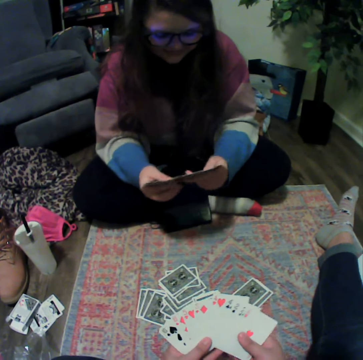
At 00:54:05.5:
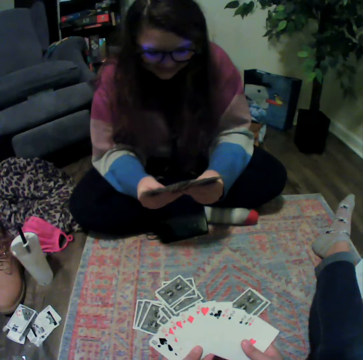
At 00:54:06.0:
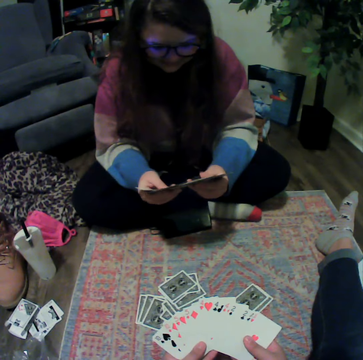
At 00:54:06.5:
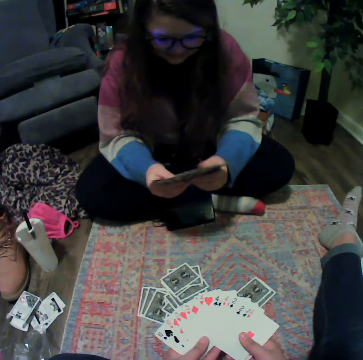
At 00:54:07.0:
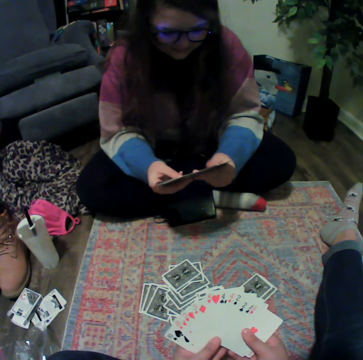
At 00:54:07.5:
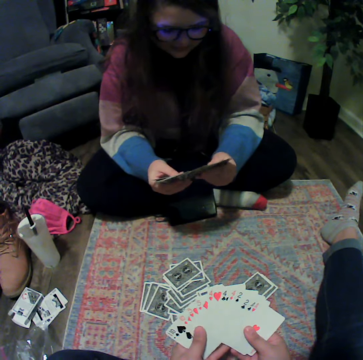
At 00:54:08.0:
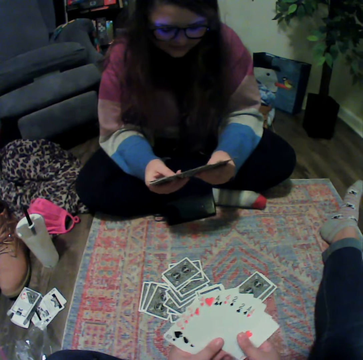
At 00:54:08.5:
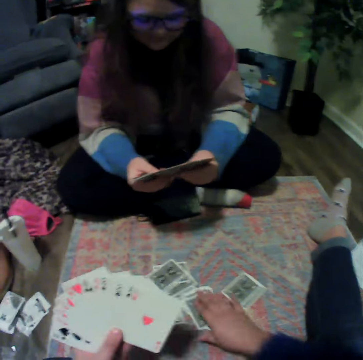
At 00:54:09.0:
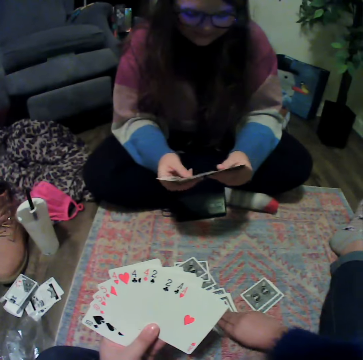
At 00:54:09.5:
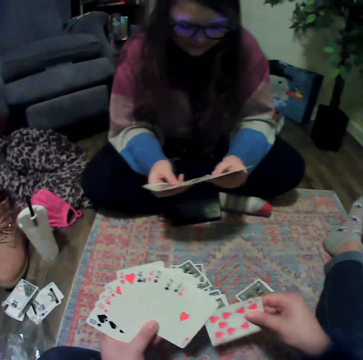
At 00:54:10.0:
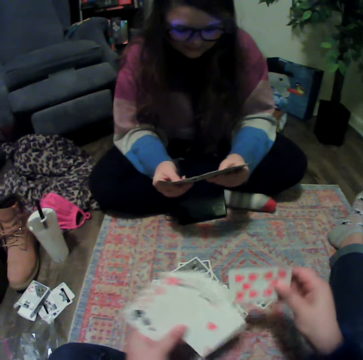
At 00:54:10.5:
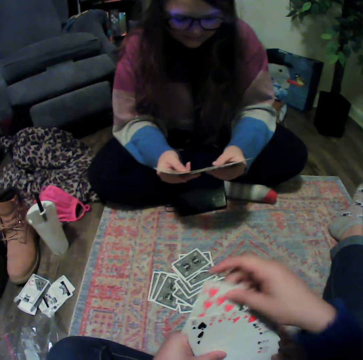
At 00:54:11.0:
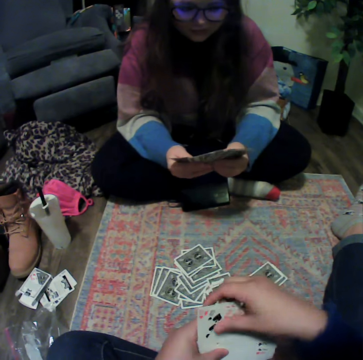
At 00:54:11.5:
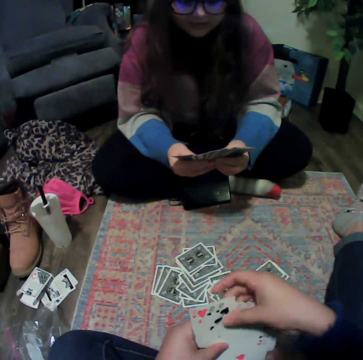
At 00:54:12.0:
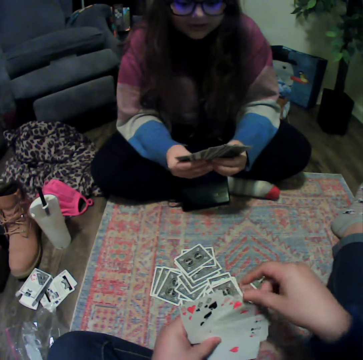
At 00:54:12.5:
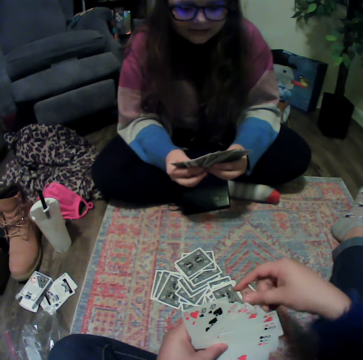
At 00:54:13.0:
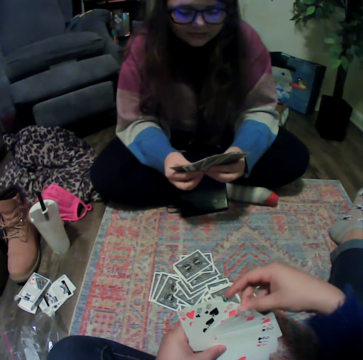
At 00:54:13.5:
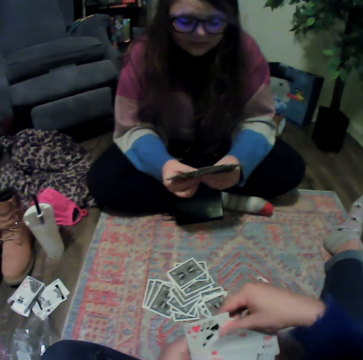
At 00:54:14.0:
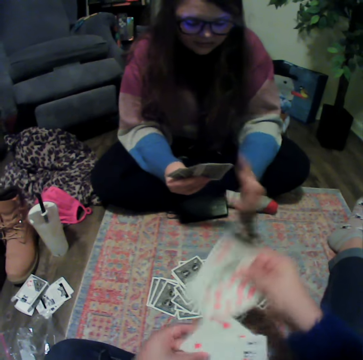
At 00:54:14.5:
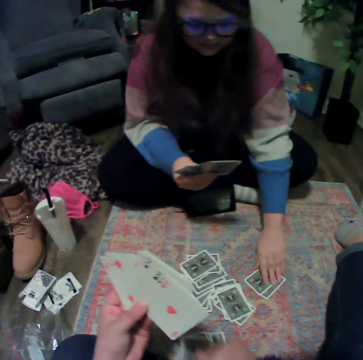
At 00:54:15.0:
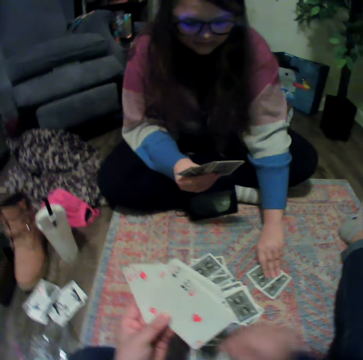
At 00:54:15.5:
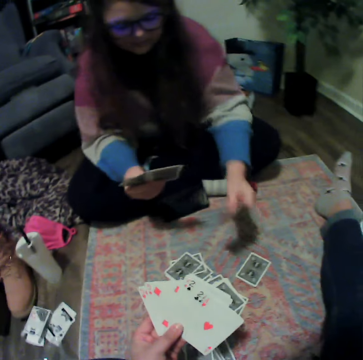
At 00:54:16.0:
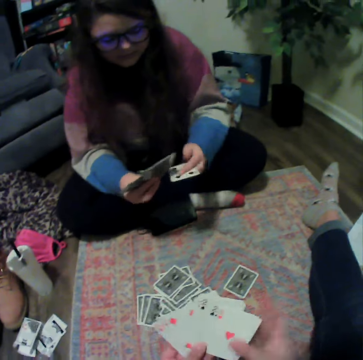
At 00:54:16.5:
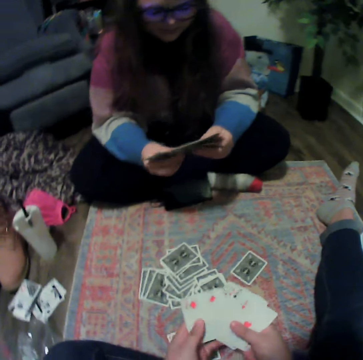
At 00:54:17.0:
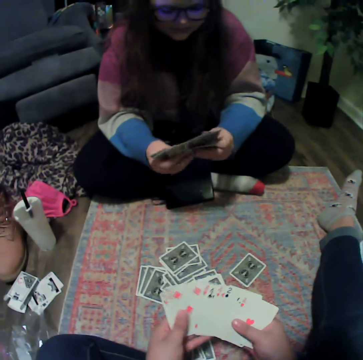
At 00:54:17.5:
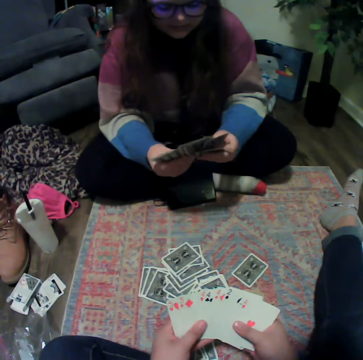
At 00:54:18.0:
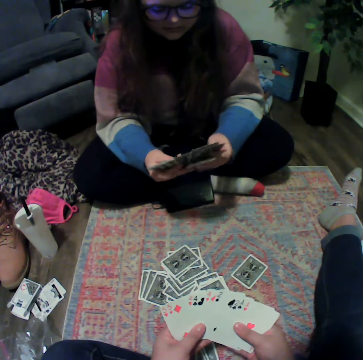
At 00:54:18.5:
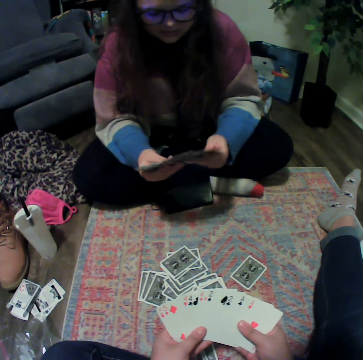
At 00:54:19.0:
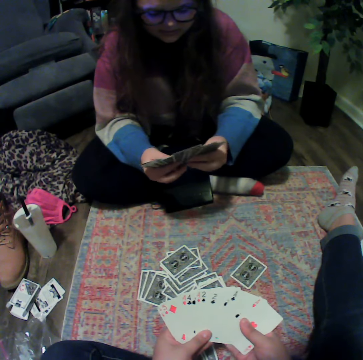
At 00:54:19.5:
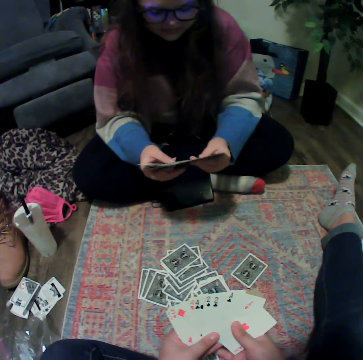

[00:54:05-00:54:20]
The camera wearer picks a card from the floor. They touch playing cards. A woman picks a card from the floor. The camera wearer places the cards on the floor.

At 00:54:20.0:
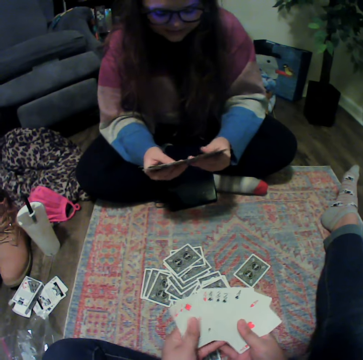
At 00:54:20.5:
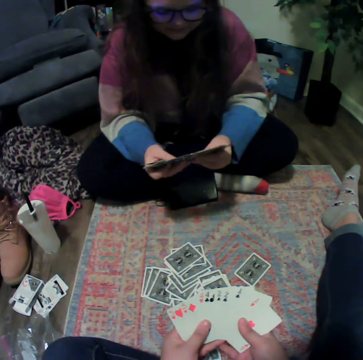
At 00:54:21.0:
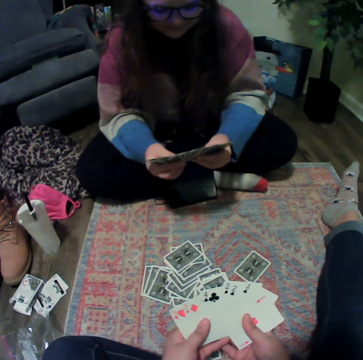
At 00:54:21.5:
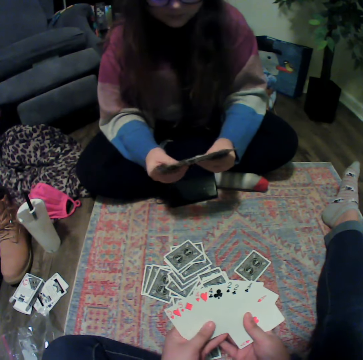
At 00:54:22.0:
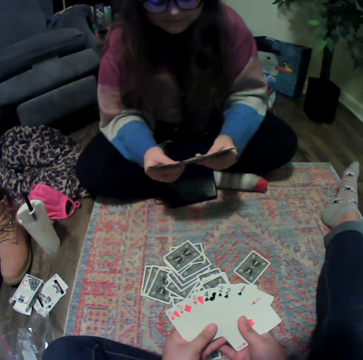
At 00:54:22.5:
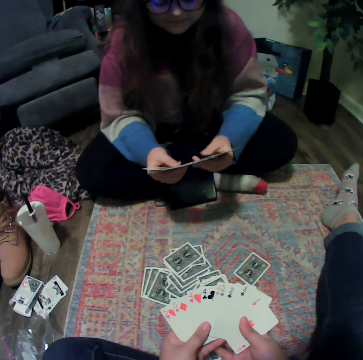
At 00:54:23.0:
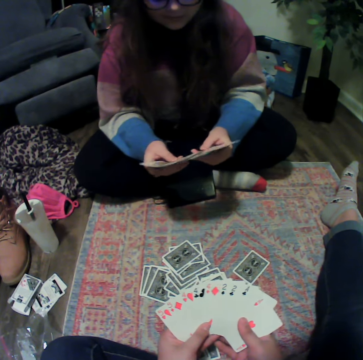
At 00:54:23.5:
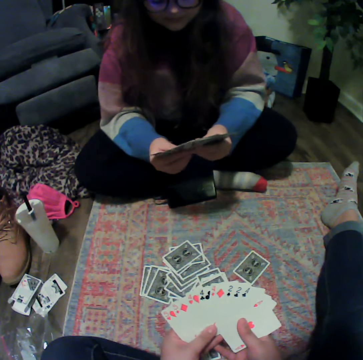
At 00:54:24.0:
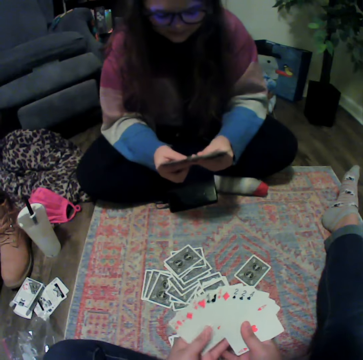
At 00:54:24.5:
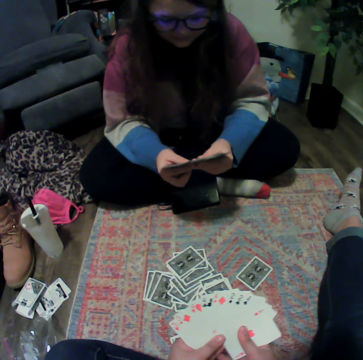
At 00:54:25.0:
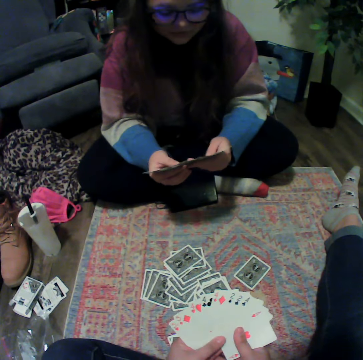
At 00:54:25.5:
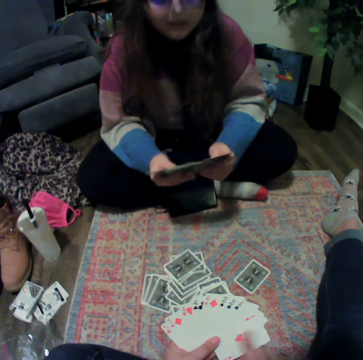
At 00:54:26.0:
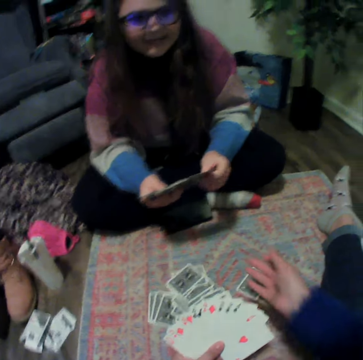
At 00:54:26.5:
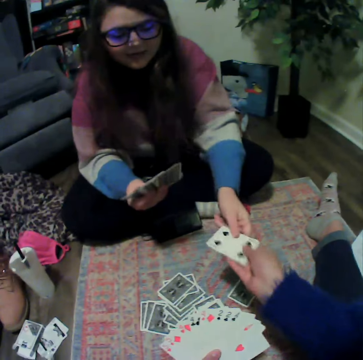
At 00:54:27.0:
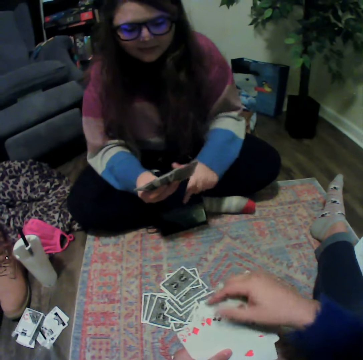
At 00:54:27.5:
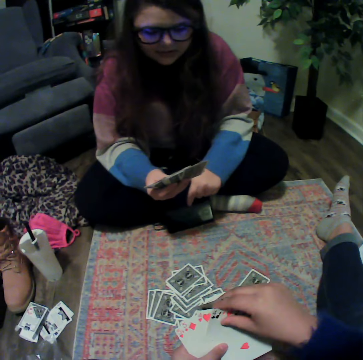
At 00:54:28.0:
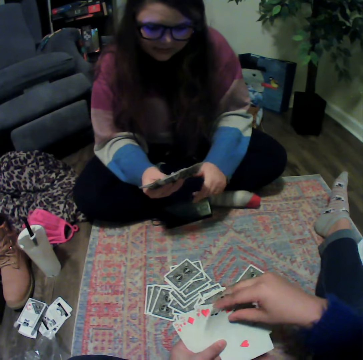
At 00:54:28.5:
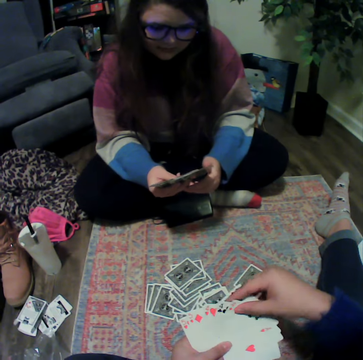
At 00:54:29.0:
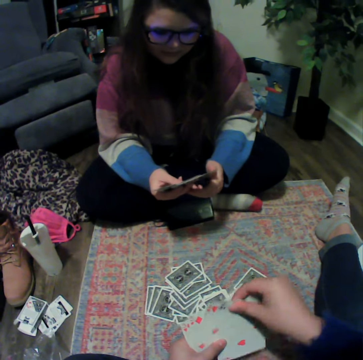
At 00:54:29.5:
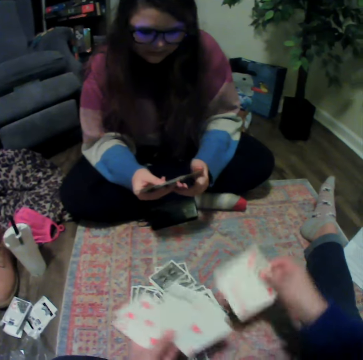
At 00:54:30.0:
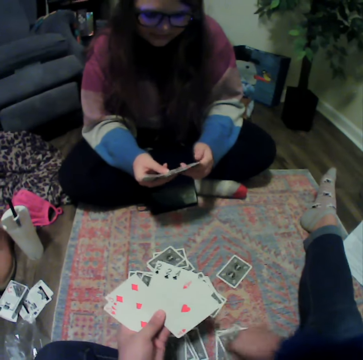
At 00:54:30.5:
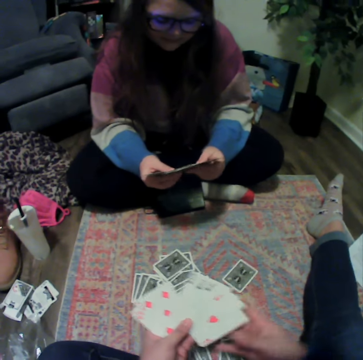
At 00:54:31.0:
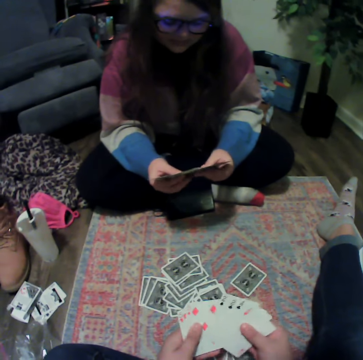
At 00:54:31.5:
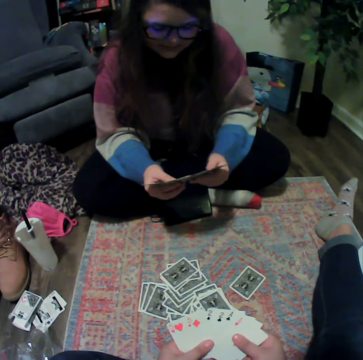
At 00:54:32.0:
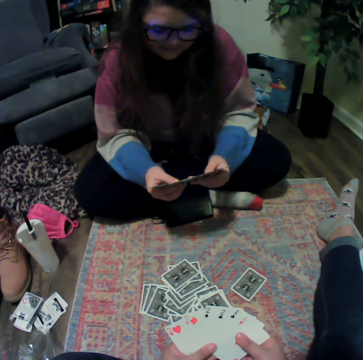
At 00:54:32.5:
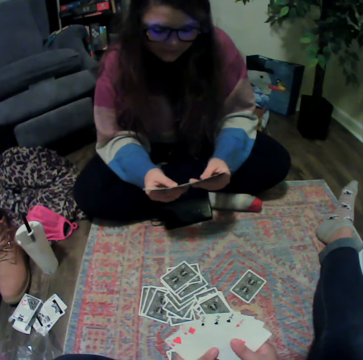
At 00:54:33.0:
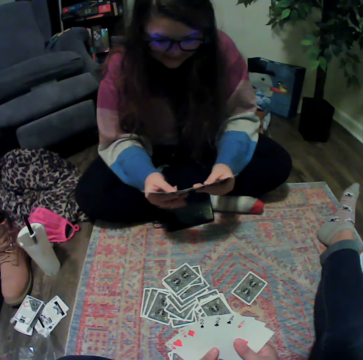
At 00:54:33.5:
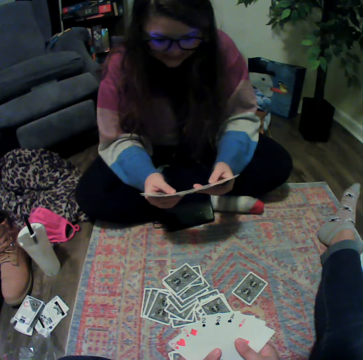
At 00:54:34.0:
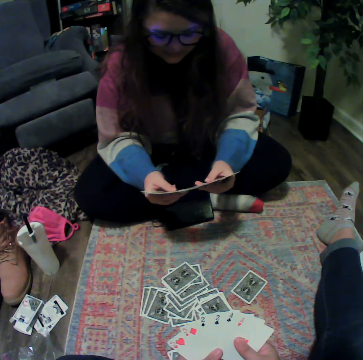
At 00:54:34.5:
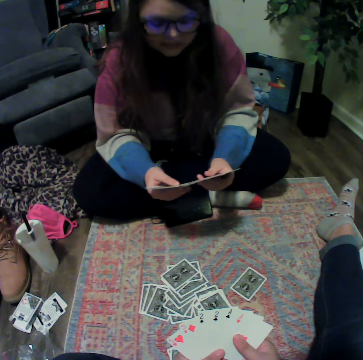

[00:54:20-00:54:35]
The camera wearer touches playing cards. A woman gives the camera wearer a card. The camera wearer places the cards on the floor.

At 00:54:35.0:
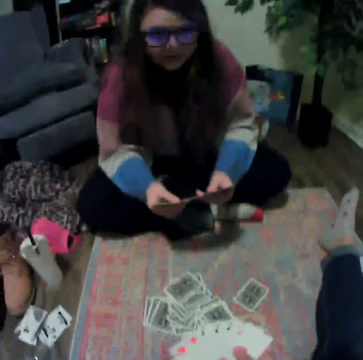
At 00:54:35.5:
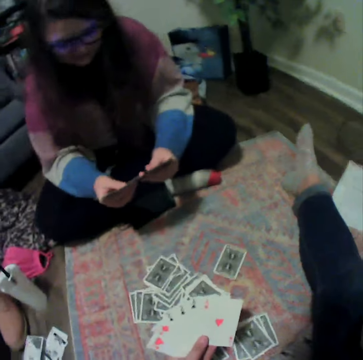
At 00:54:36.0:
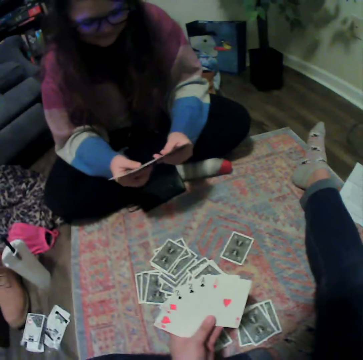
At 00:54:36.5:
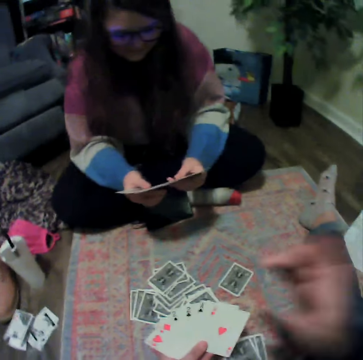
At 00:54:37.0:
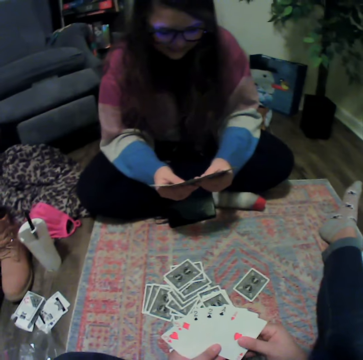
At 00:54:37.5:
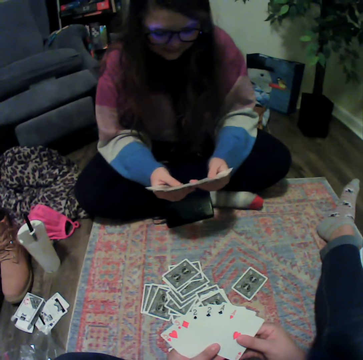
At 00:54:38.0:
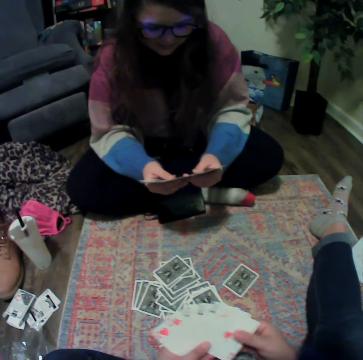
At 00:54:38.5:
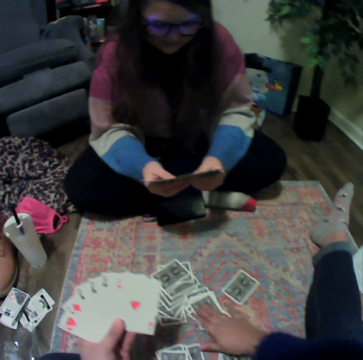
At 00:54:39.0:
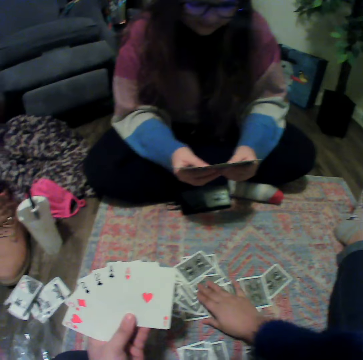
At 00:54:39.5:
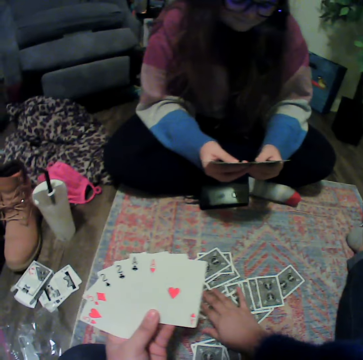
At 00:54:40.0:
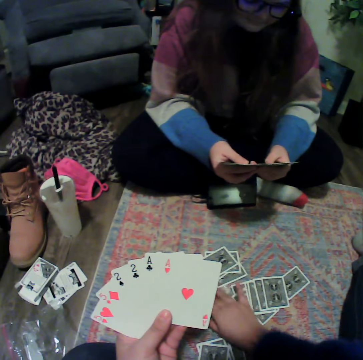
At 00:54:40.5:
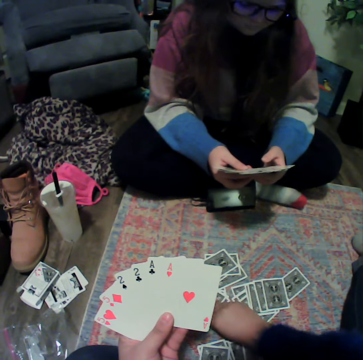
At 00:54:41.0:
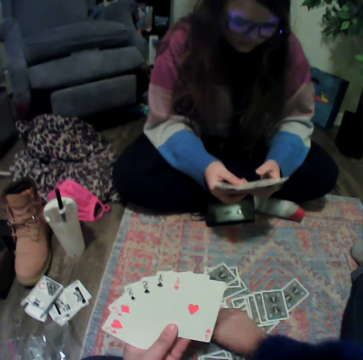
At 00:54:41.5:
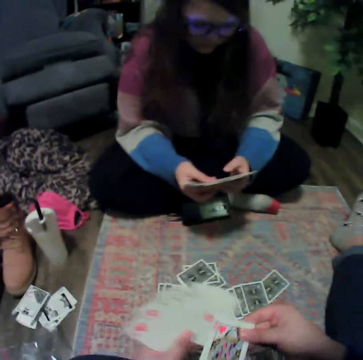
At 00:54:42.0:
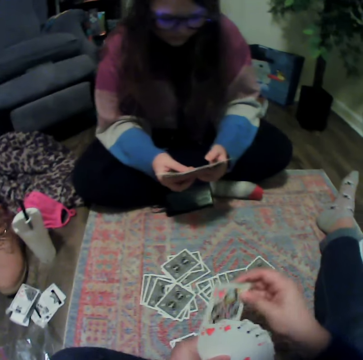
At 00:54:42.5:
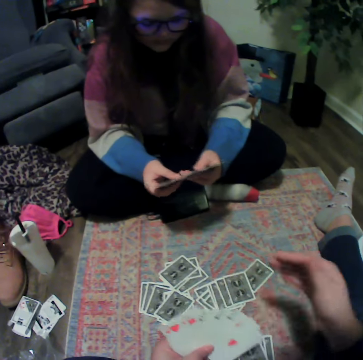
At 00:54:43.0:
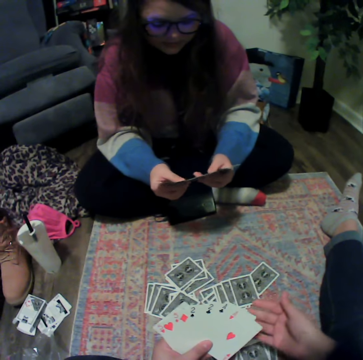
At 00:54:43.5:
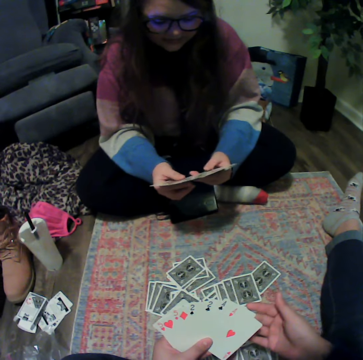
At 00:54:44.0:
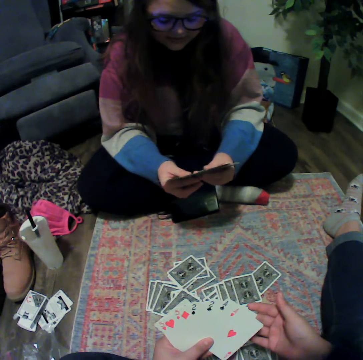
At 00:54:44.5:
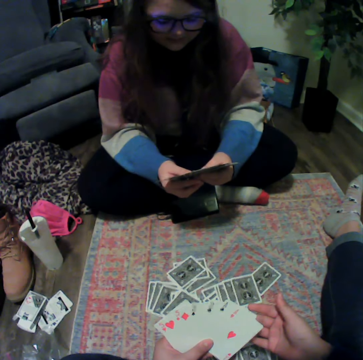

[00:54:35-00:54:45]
The camera wearer touches playing cards. They spread the cards on the floor. They pick a card from the floor.
